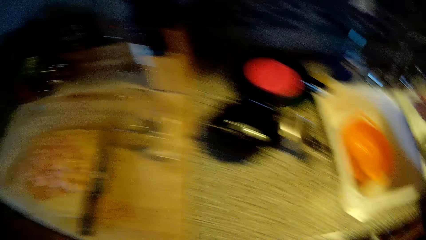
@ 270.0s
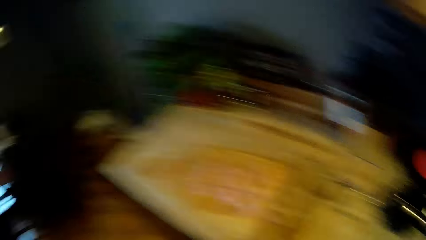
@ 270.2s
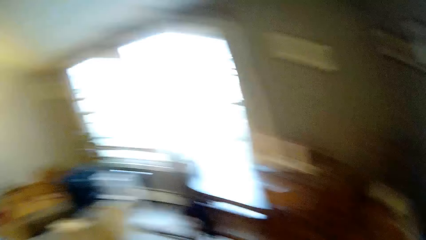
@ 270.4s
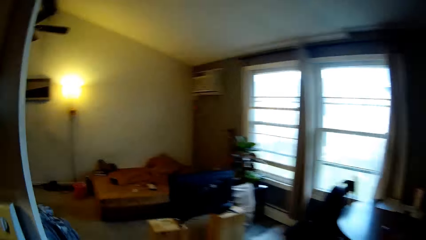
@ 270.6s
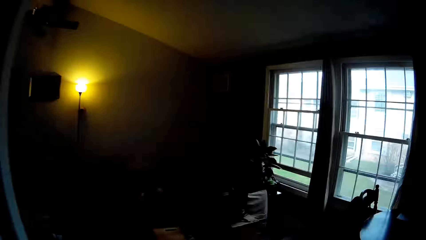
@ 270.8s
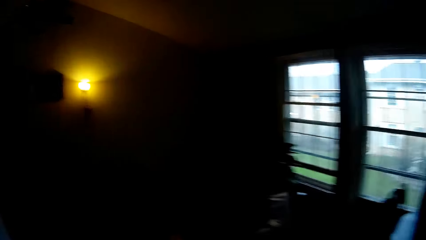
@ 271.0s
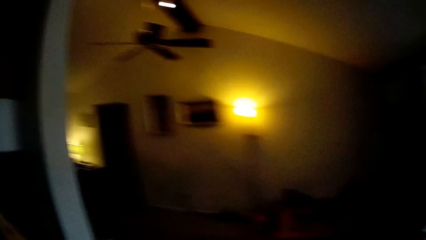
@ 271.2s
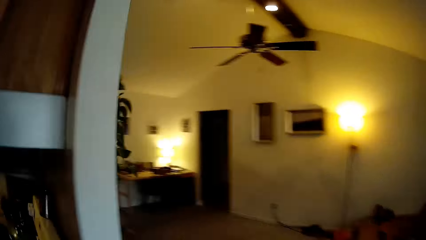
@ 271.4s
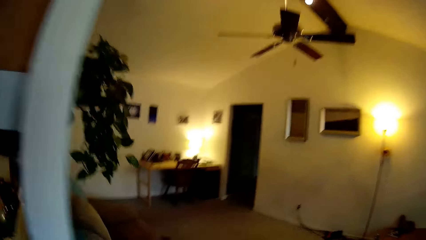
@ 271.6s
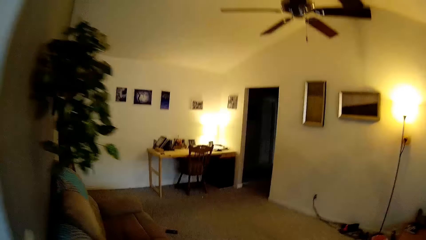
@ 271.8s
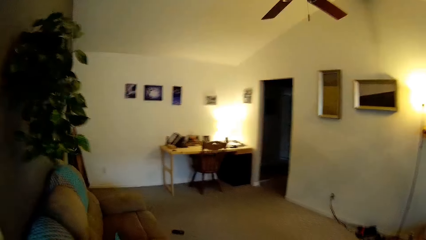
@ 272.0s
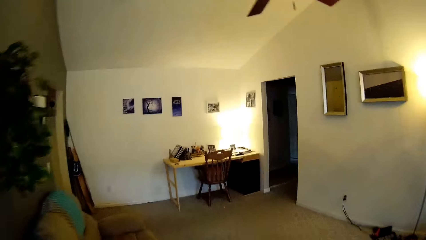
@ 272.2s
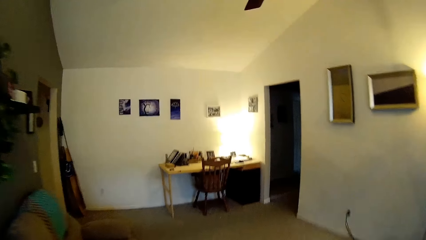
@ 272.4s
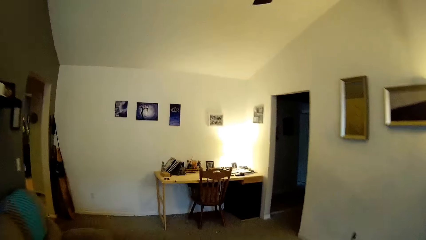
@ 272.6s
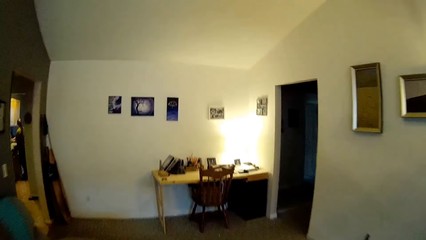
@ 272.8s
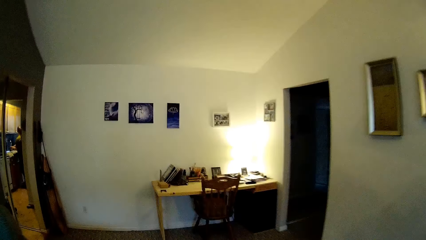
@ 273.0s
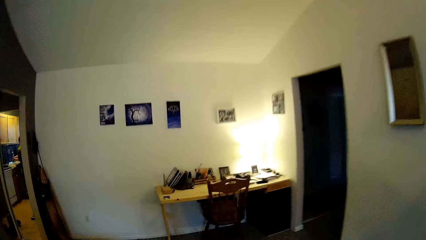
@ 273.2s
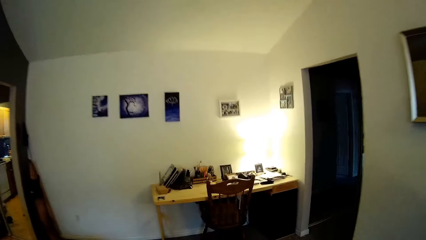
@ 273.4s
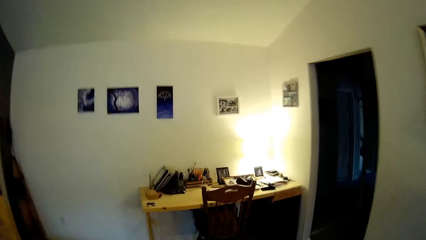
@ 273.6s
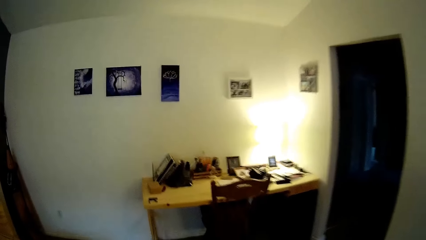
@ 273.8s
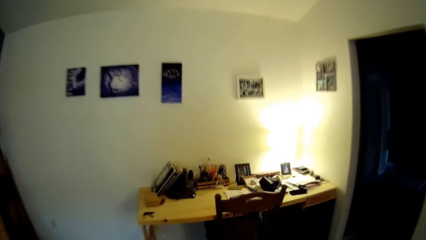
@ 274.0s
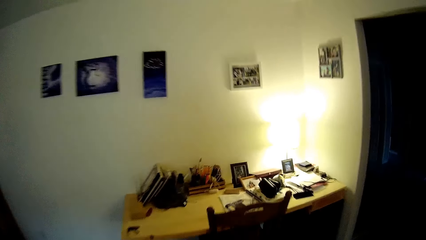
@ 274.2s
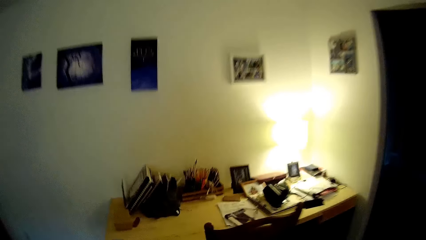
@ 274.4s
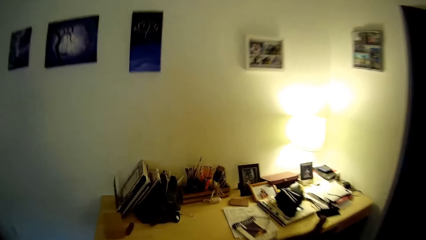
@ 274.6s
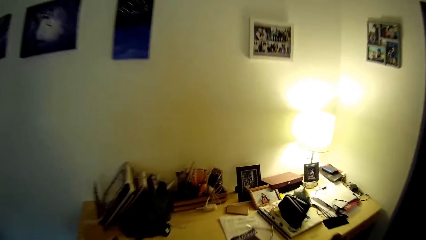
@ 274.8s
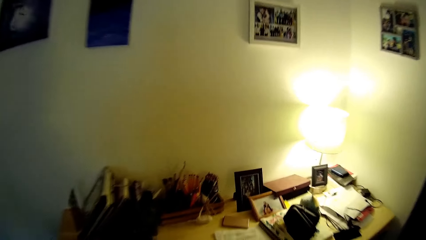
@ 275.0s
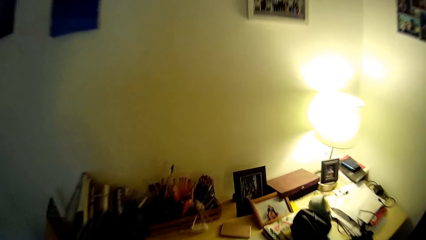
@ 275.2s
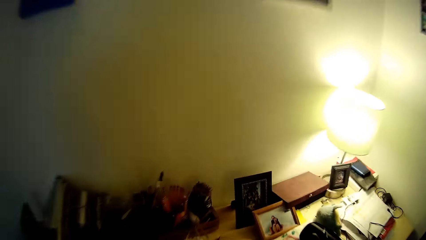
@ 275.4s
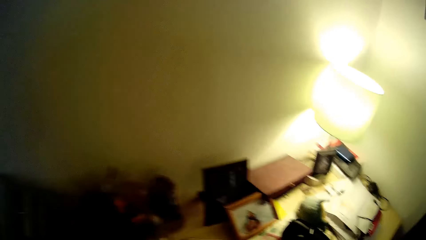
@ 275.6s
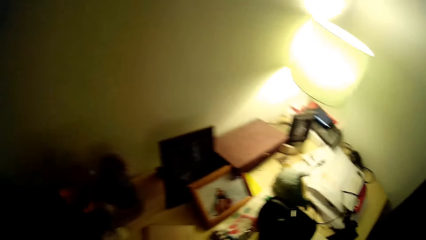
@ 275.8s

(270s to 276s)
The camera wearer closes the drawer. They look around. They walk towards a desk.

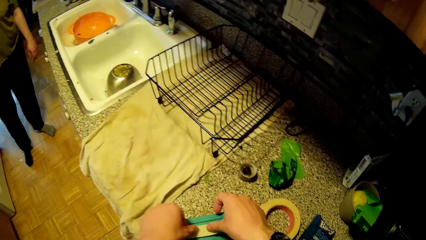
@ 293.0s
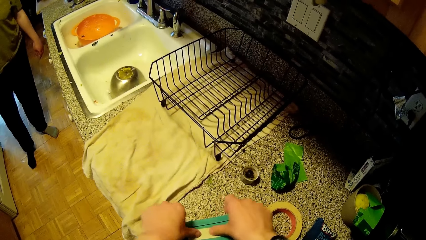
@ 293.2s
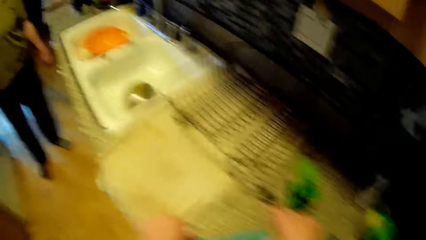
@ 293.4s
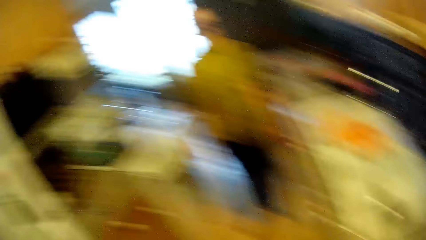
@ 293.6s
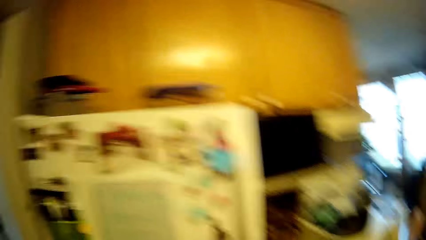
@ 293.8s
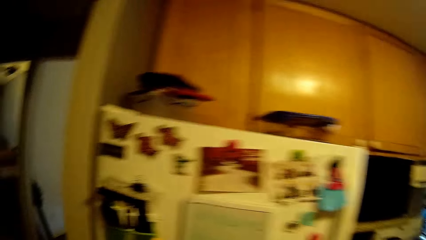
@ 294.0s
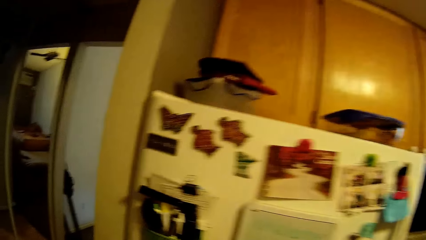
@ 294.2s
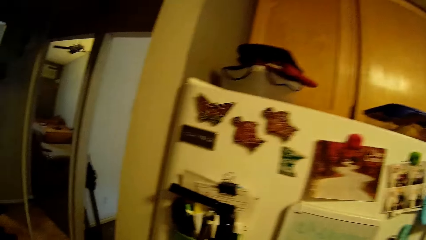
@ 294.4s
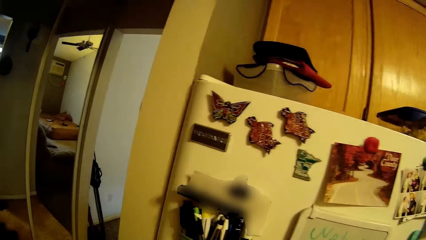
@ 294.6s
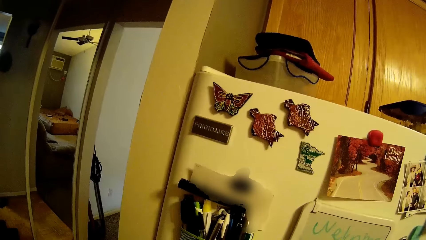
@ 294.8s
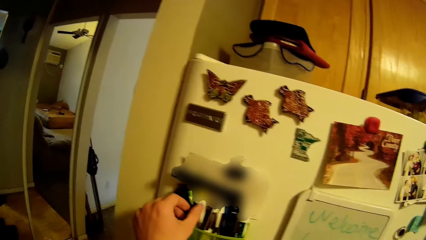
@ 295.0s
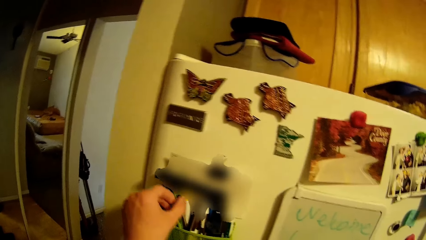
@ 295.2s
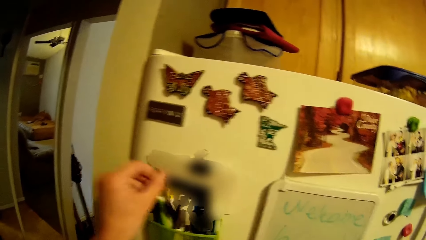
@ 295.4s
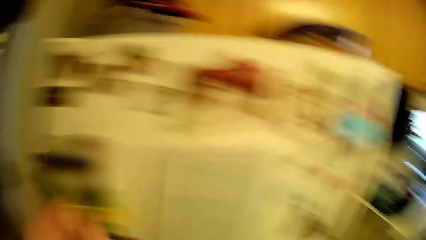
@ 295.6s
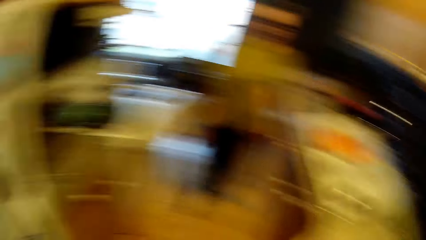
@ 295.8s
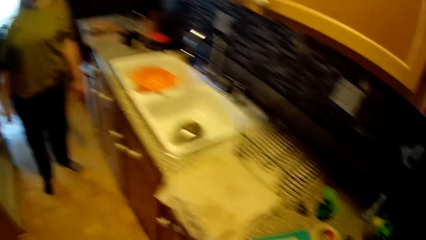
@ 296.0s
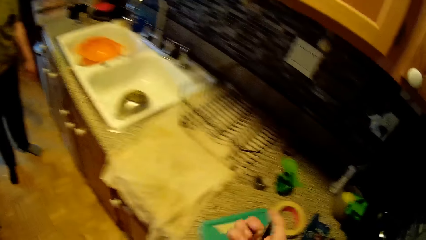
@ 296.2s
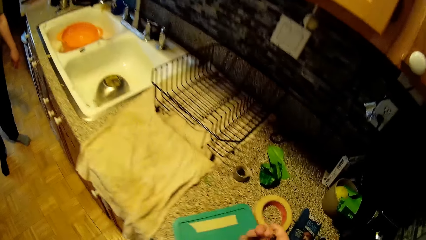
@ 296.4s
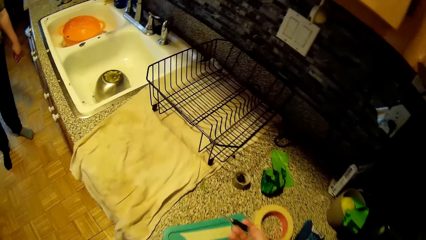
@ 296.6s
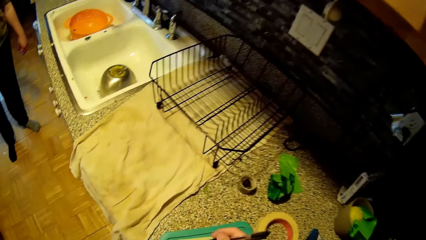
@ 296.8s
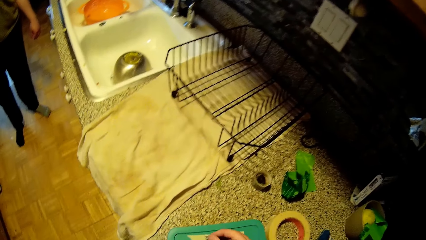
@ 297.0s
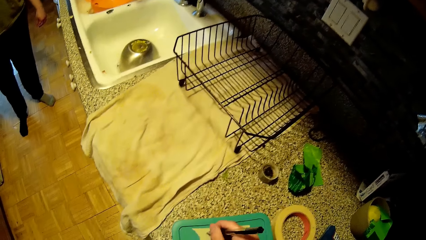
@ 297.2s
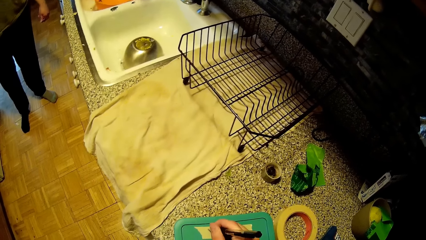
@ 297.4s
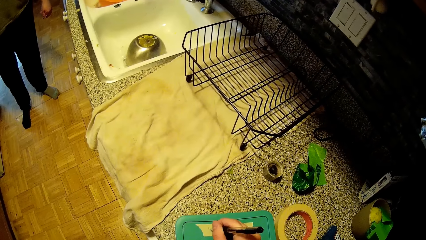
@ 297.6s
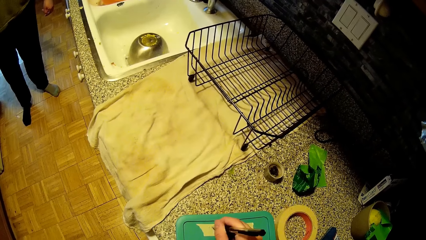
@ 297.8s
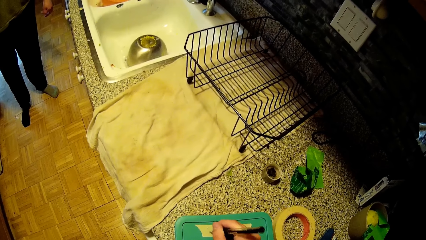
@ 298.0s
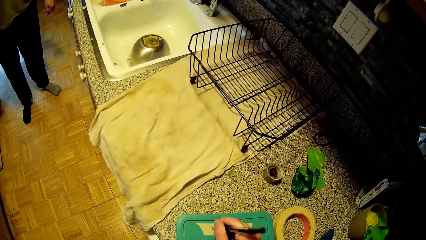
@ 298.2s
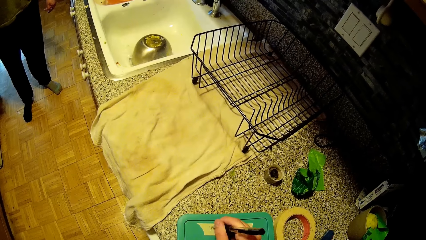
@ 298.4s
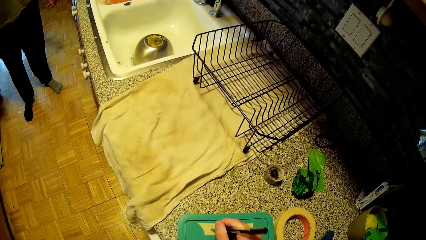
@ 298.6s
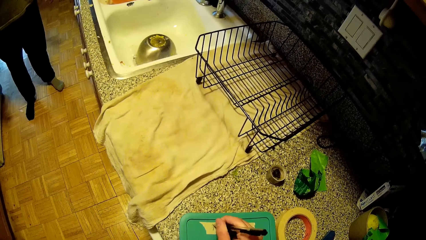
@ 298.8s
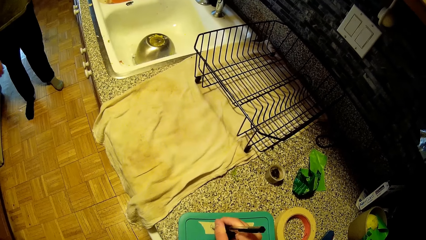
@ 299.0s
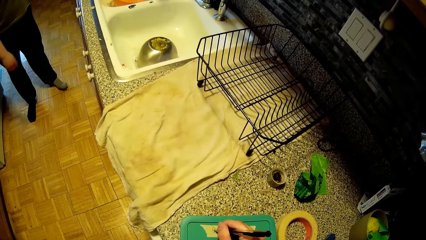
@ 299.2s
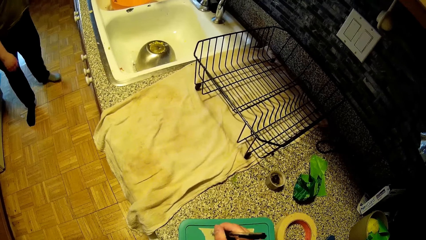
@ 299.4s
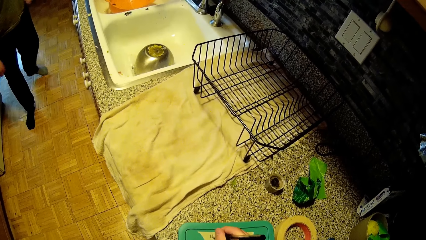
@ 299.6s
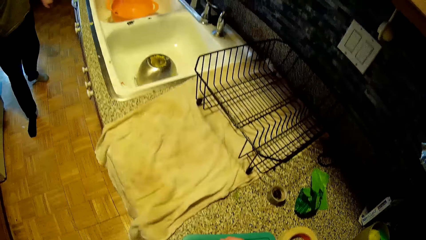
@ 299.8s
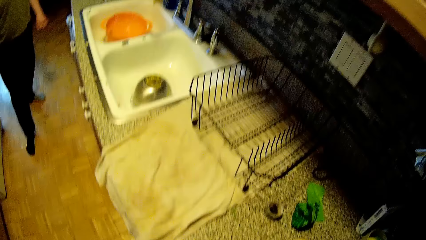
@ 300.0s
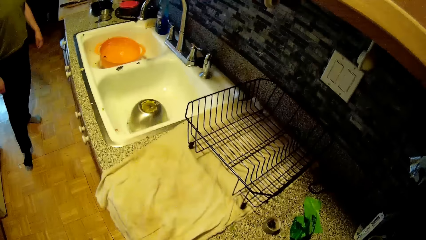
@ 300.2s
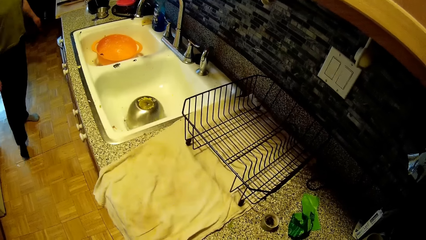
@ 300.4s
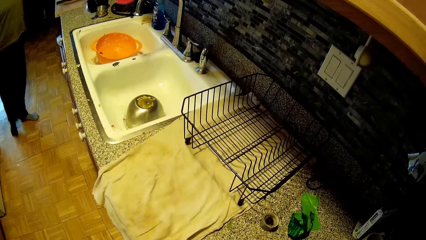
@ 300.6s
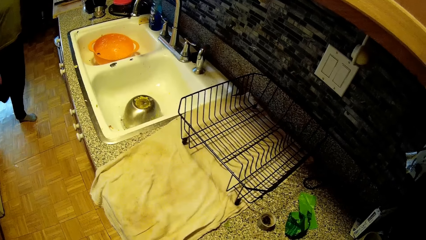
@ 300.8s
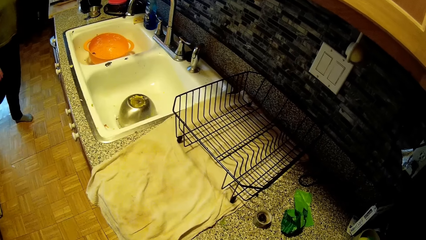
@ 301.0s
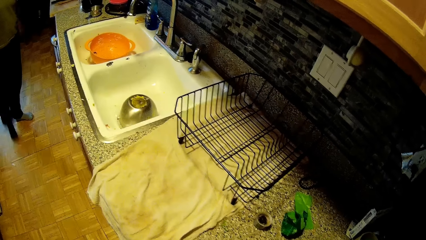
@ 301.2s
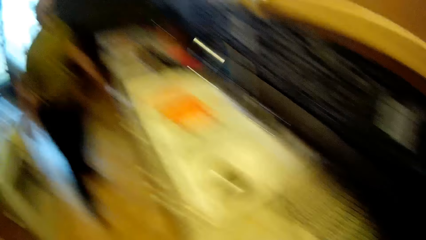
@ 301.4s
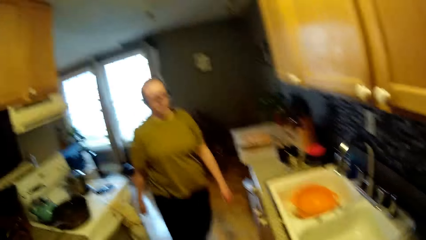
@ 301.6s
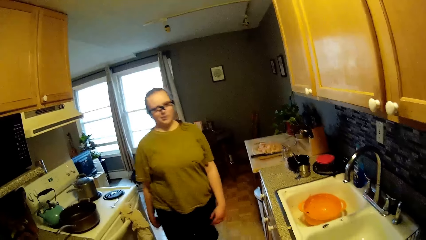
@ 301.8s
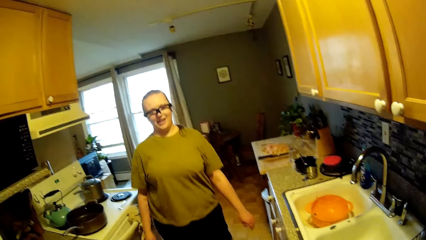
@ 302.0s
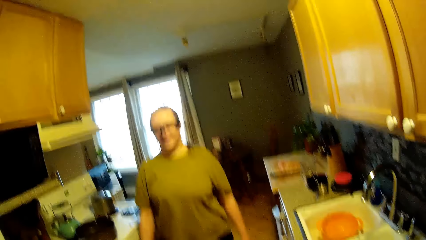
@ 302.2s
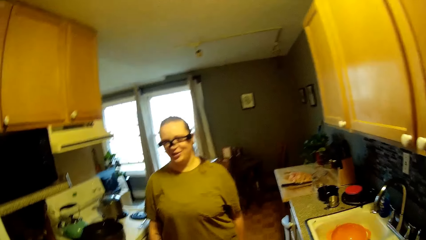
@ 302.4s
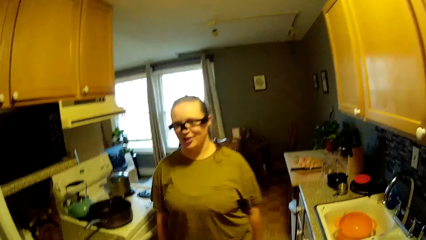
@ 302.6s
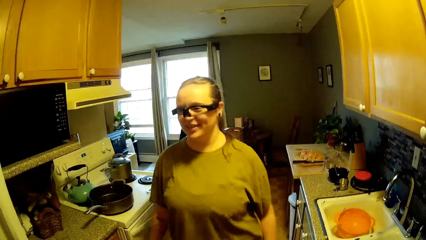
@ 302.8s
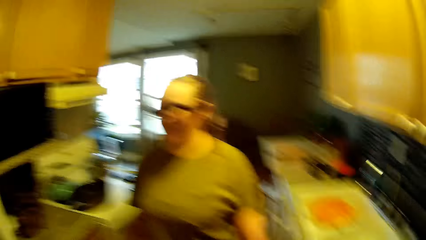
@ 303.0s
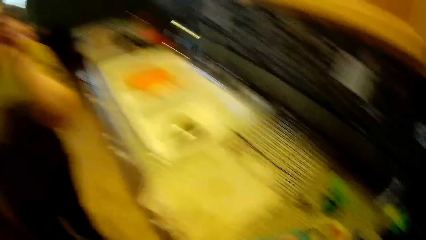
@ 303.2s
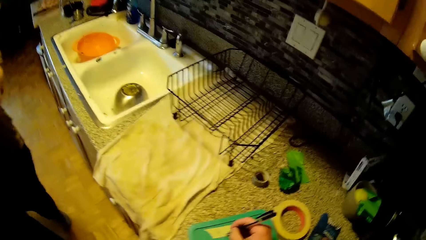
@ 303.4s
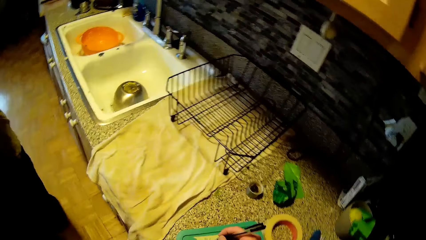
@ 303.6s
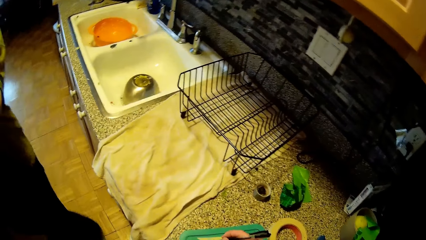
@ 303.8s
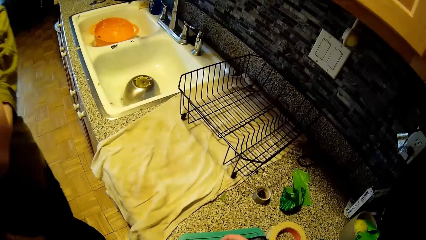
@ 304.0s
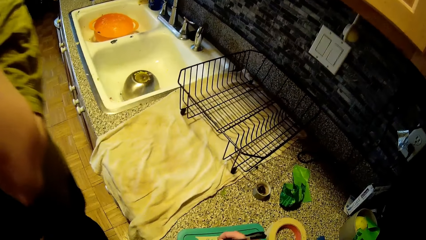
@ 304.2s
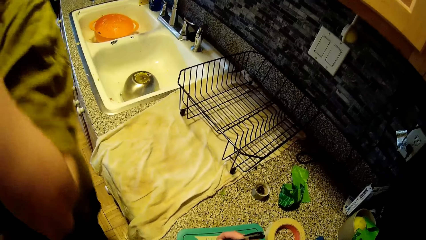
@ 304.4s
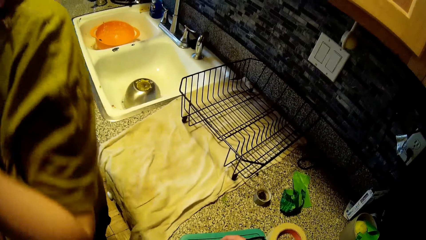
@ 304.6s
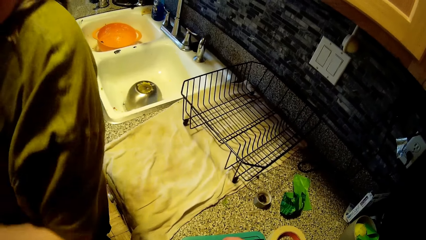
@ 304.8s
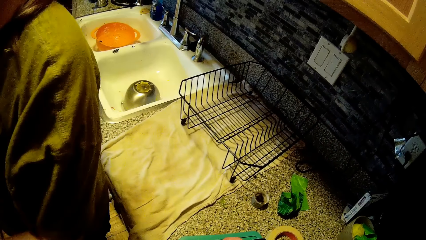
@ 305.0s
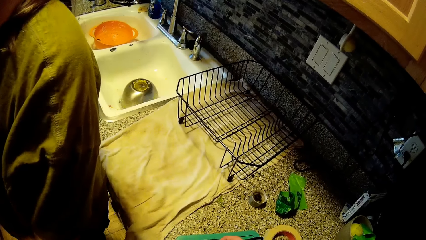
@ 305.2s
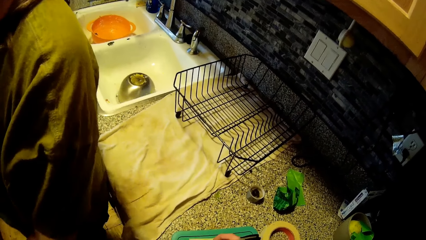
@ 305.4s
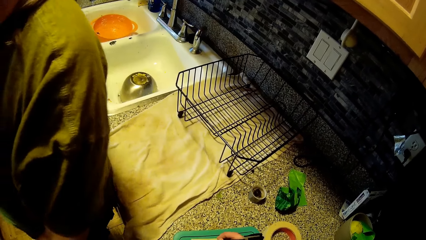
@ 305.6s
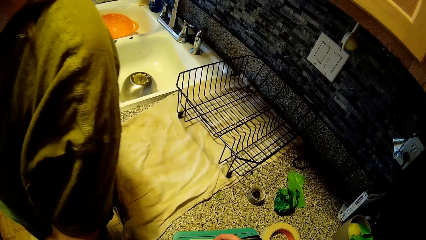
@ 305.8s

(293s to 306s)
The camera wearer sticks the paper tape on a reusable plate on the countertop. He converses with a woman. He picks up a pen from the pen holder in front of the refrigerator with his left hand. He writes on the paper tape with the pen in his right hand. The woman converses with the camera wearer.
